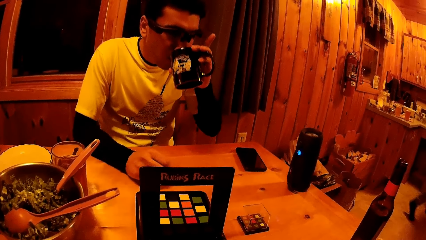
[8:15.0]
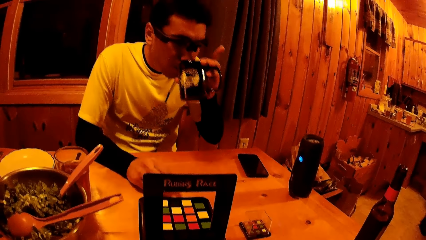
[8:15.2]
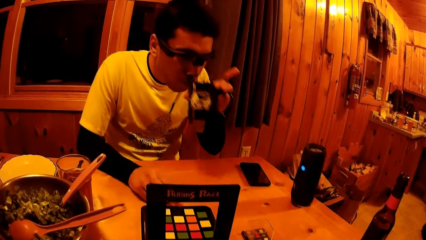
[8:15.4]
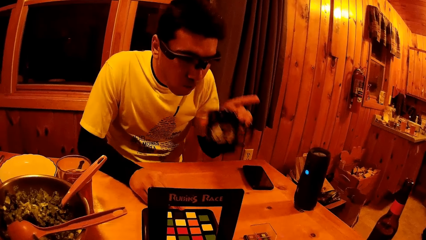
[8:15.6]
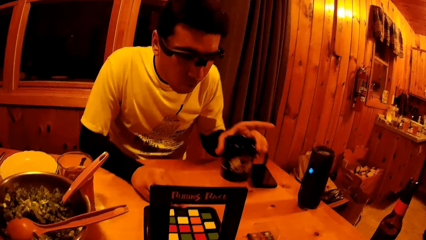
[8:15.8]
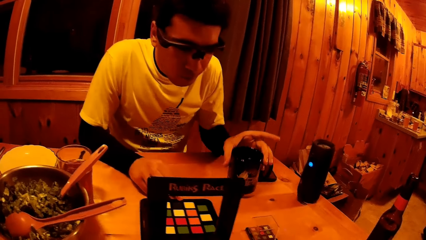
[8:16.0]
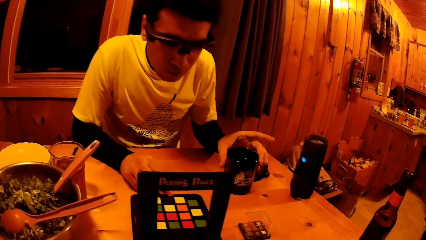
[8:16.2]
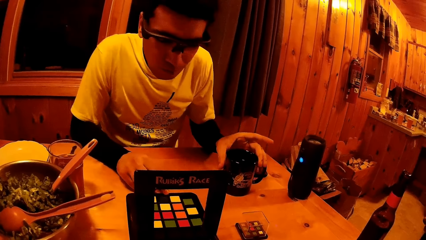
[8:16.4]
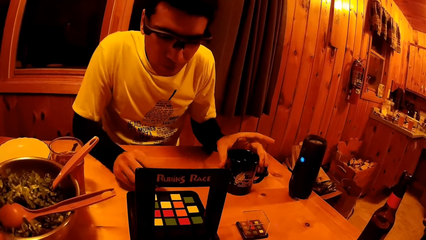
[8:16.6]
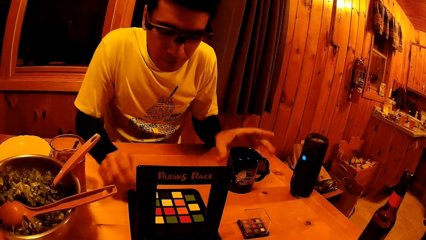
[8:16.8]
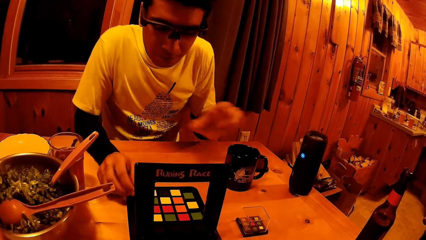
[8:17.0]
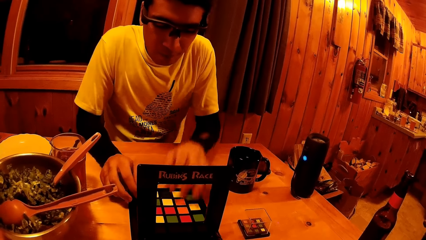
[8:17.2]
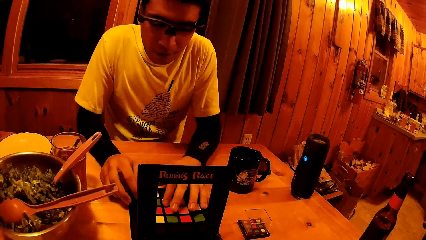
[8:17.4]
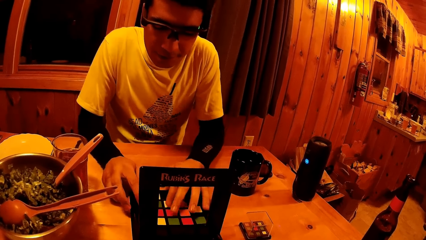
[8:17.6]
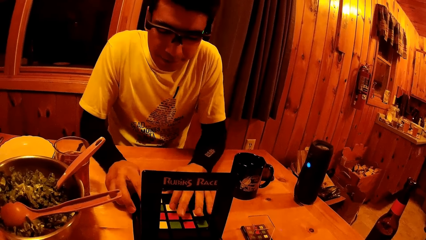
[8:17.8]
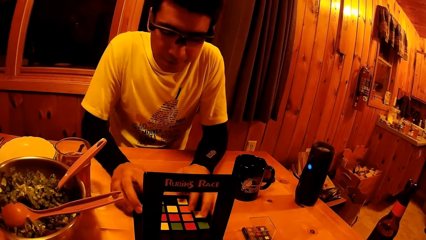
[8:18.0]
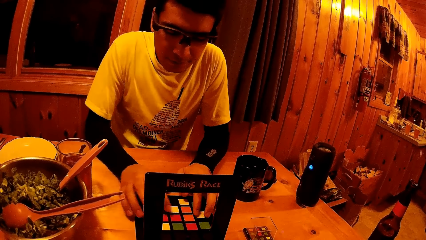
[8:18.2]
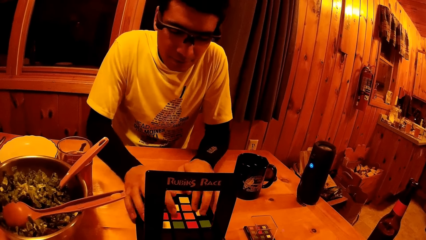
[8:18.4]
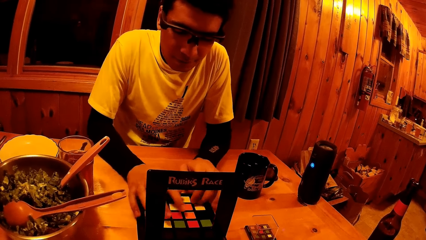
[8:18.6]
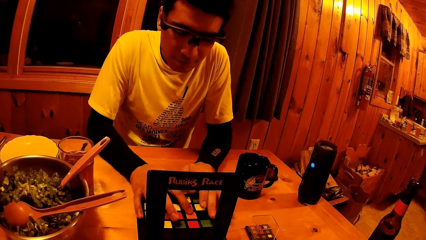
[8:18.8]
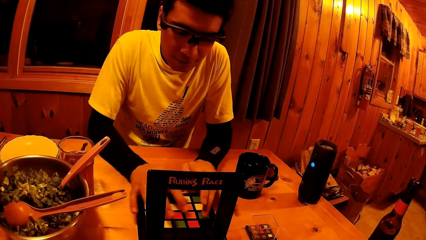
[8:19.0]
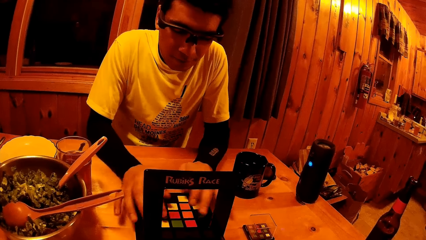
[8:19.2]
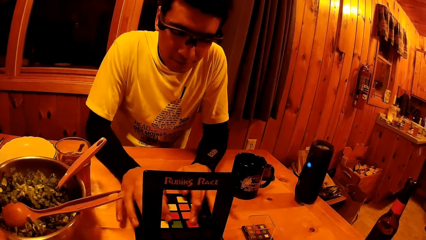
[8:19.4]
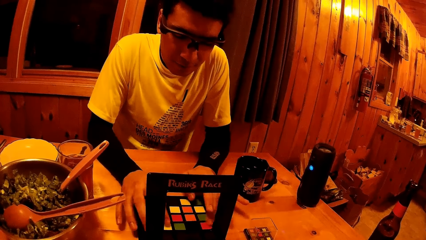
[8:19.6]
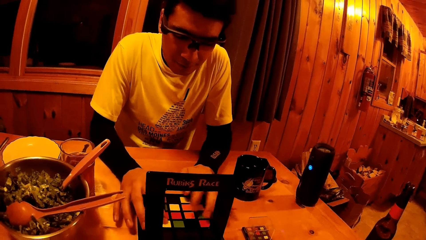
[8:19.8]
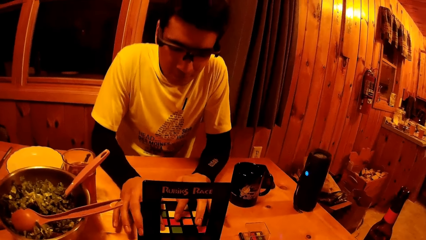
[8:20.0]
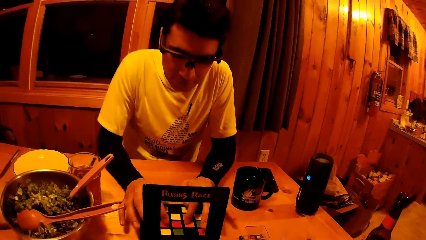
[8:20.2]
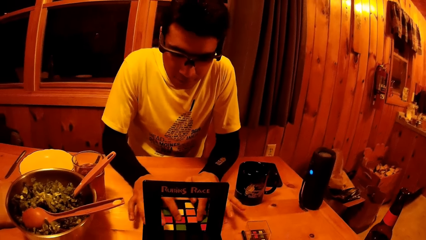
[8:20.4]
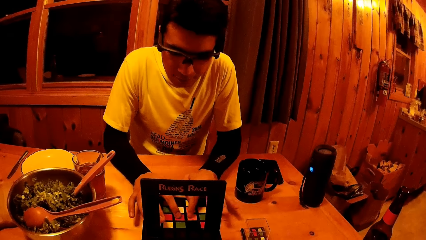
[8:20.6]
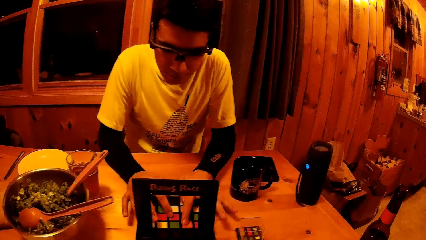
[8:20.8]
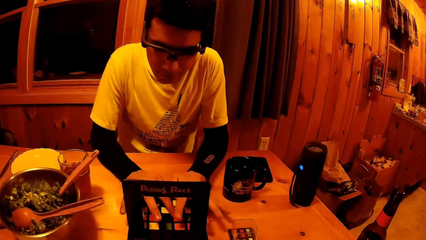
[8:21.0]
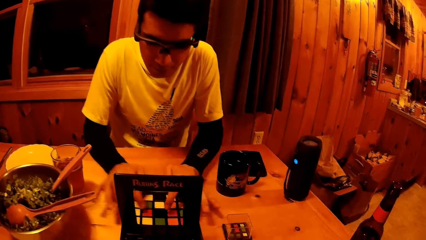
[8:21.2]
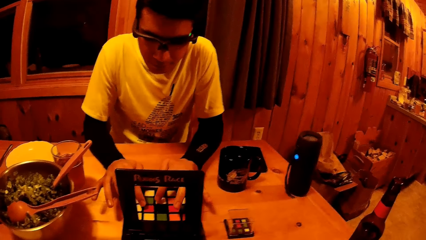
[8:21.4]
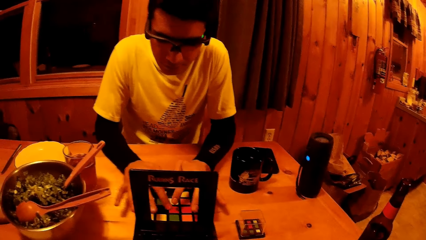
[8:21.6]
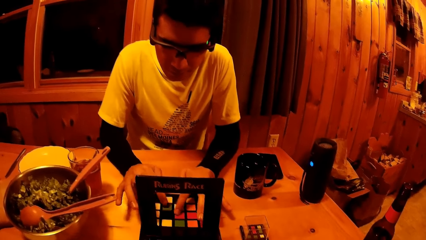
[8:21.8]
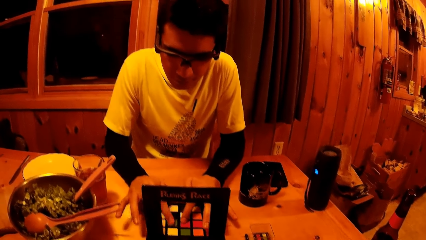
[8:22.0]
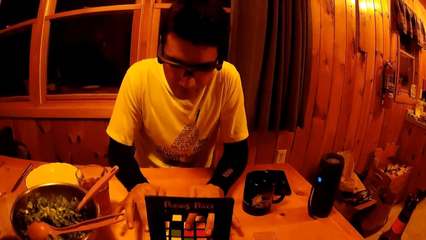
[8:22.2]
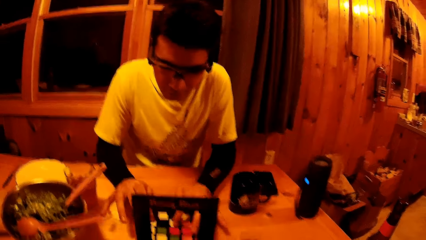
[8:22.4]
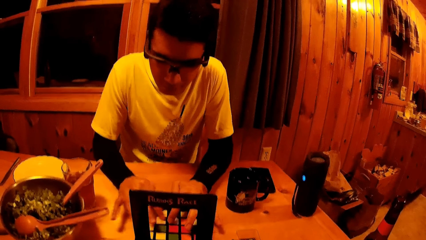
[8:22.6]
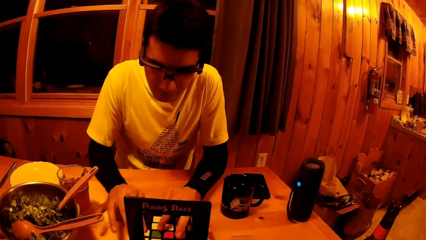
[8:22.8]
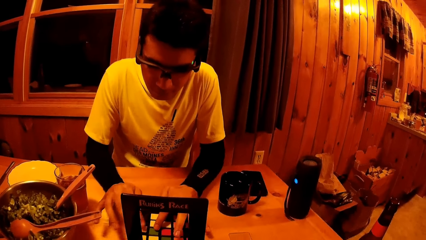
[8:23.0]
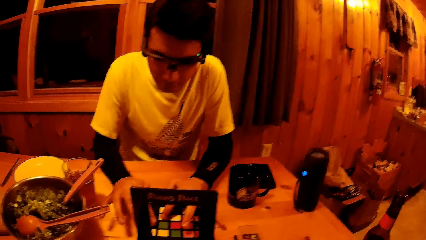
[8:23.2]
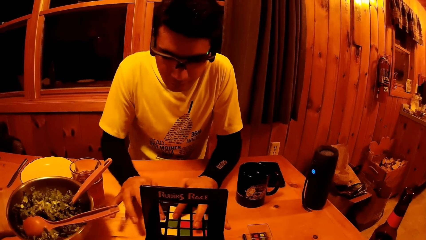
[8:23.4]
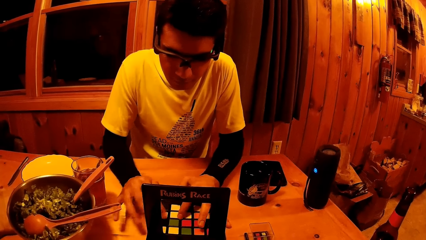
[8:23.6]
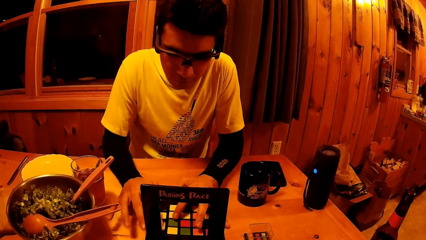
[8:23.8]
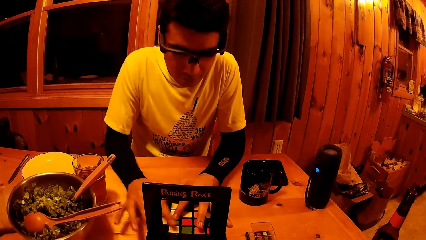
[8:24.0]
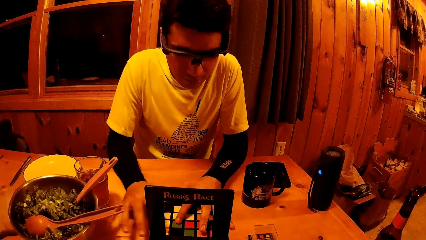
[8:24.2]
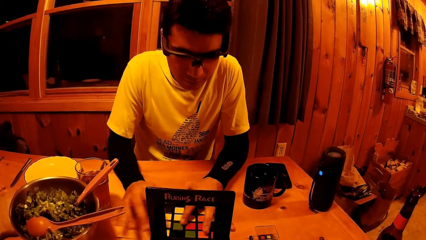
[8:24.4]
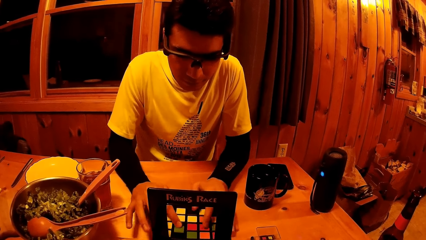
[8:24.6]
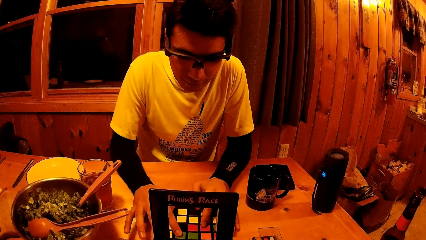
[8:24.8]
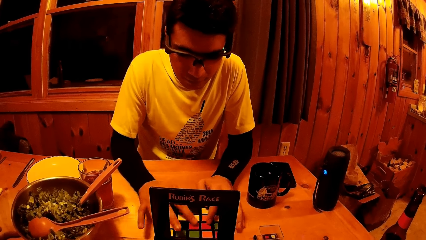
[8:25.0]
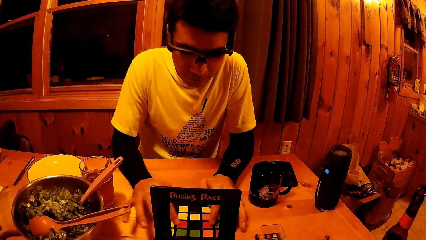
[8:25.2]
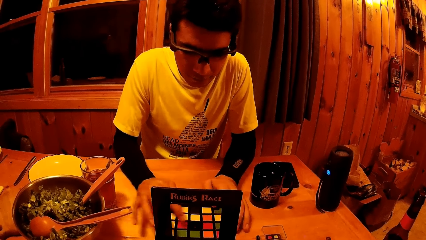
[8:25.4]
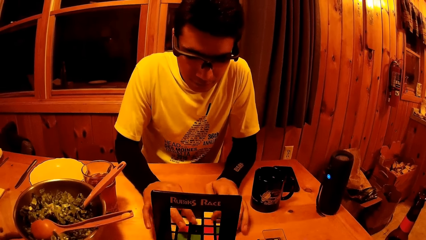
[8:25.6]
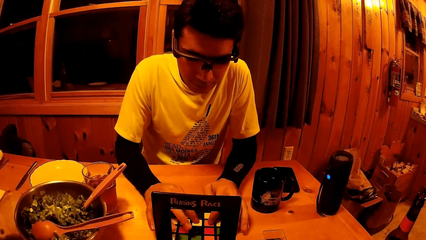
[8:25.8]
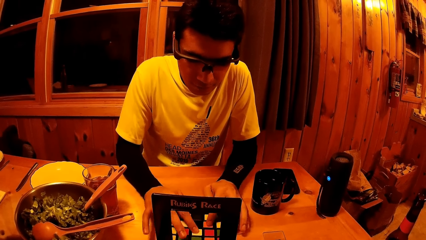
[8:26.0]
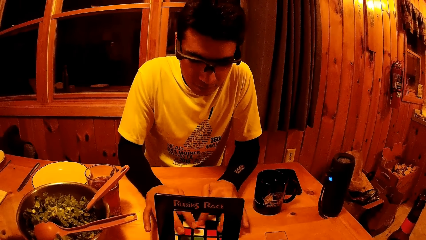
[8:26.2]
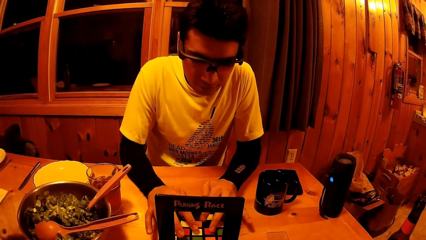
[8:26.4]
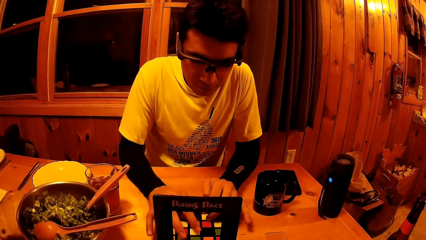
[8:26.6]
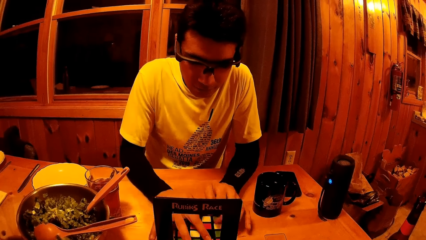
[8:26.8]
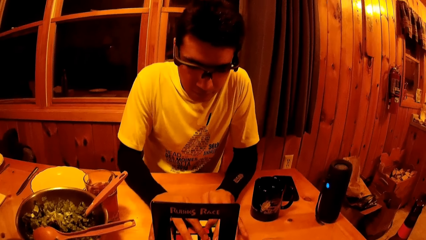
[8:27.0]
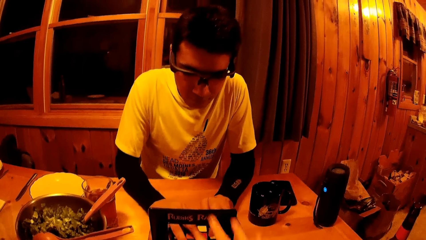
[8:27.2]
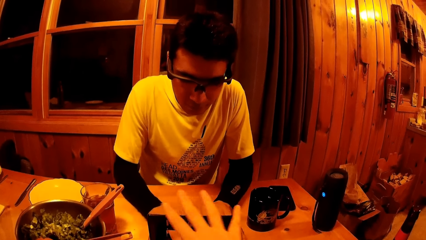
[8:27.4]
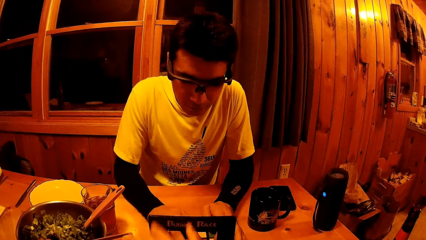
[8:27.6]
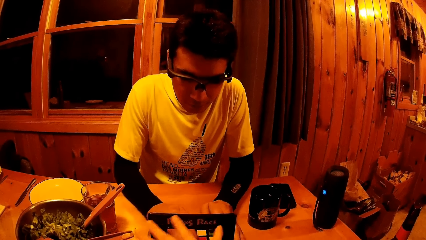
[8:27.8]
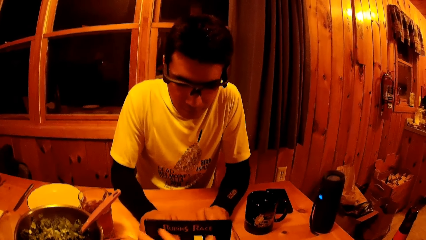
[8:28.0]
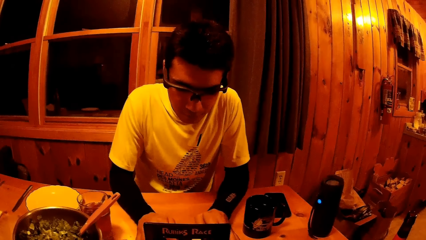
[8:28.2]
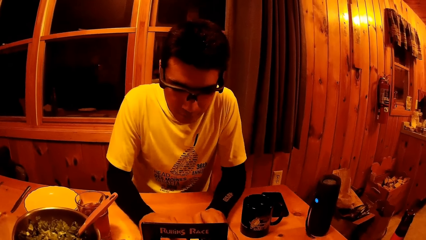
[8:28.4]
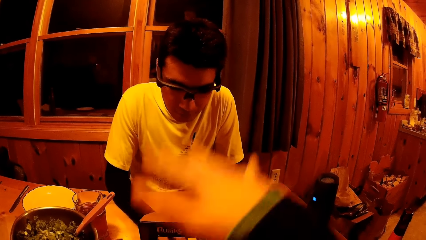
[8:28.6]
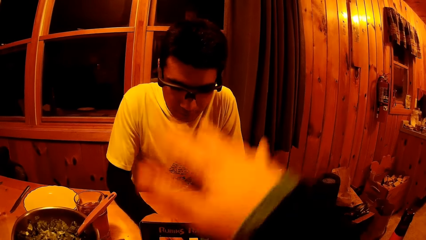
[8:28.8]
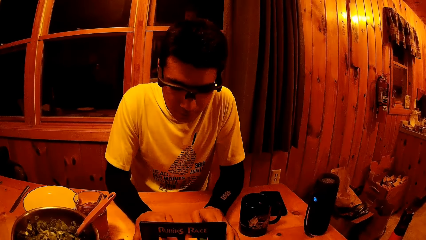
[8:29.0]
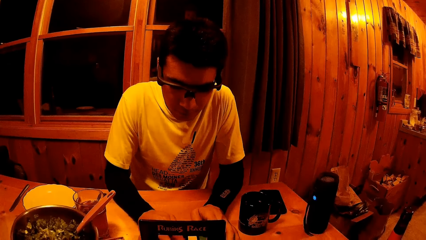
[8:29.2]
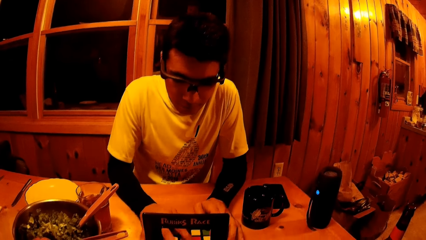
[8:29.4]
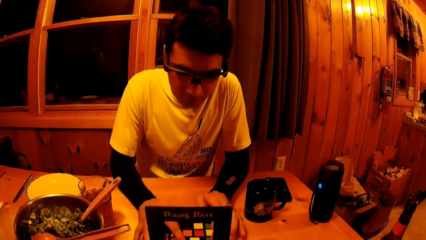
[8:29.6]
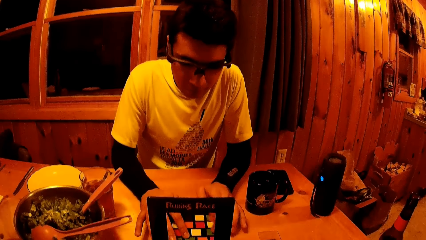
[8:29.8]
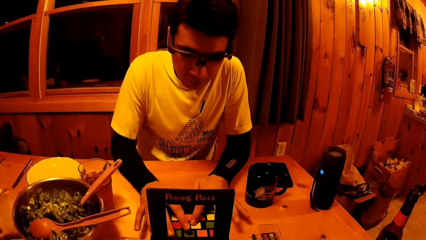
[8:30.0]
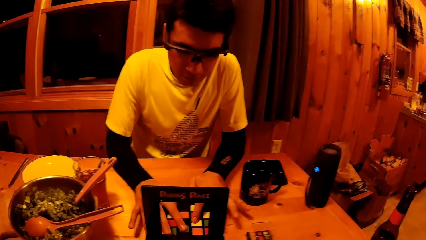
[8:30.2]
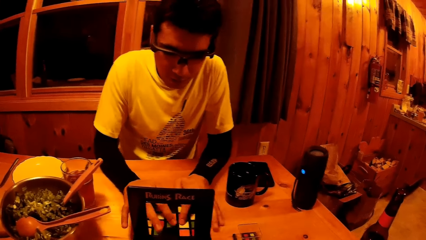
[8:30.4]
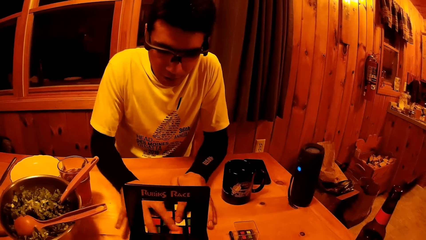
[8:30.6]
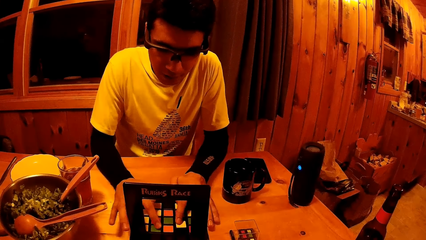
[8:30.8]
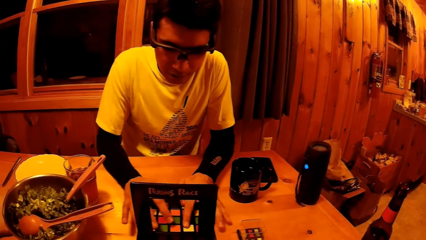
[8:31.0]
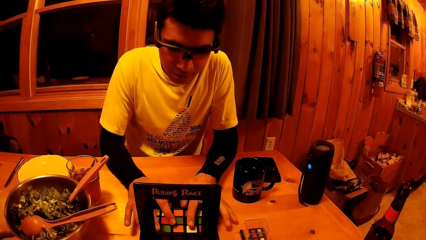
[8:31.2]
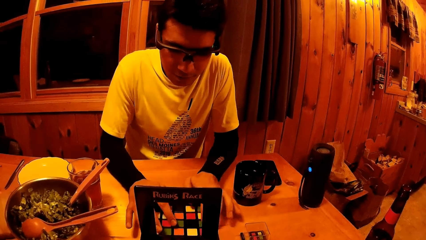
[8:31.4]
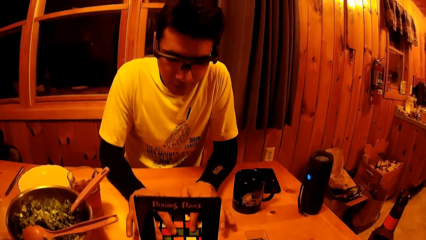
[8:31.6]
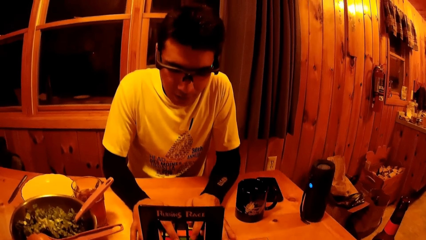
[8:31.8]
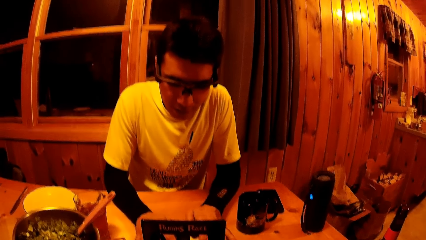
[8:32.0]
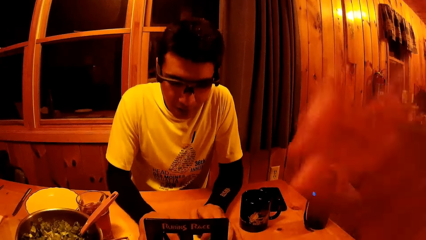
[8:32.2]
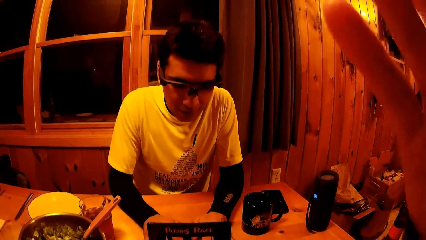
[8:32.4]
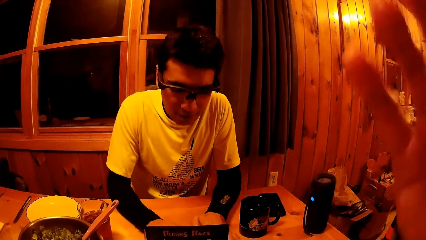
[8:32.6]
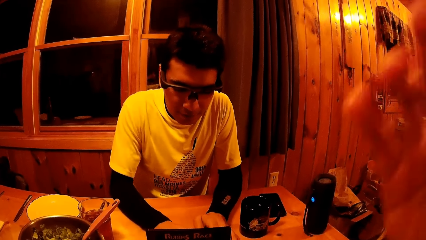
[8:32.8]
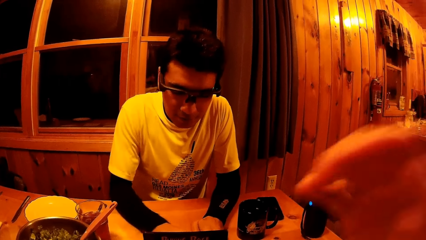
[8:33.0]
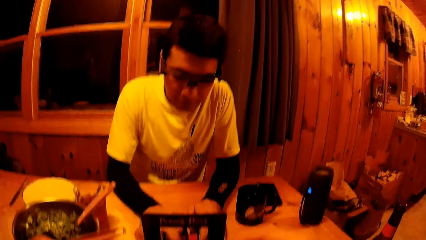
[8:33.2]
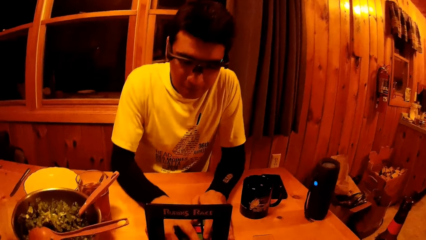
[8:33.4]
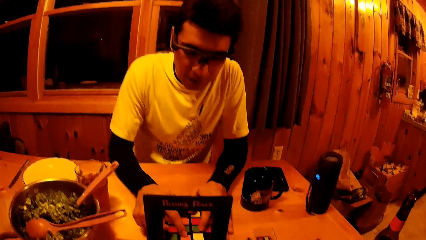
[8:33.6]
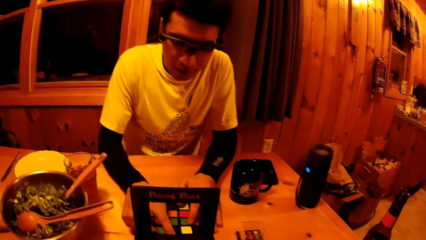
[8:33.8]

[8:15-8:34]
The man drops the black cup in his left hand on the table. The man plays the Rubik's race game on the table with both hands. The man touches. The camera wearer moves her right hand. She raises her hand.
